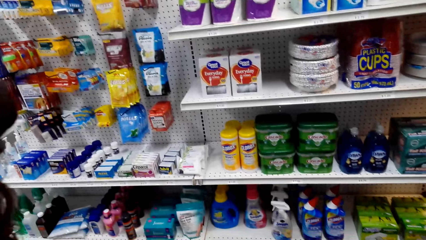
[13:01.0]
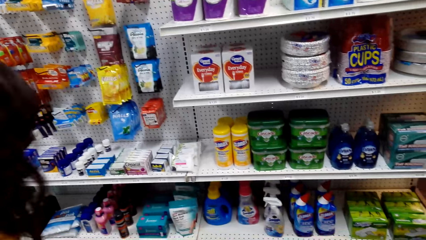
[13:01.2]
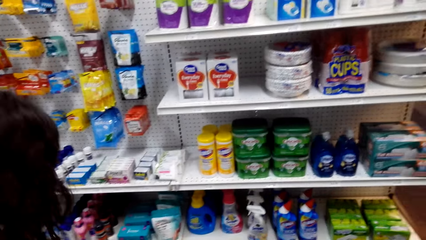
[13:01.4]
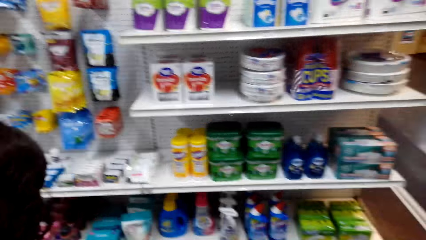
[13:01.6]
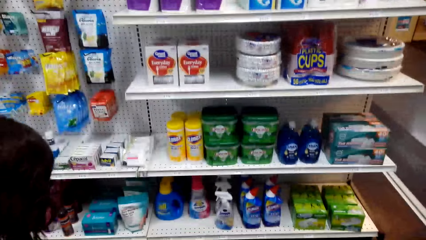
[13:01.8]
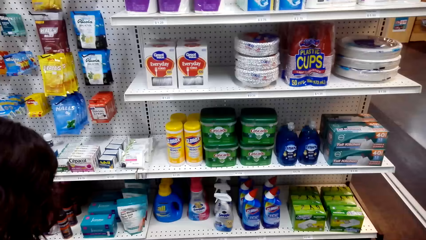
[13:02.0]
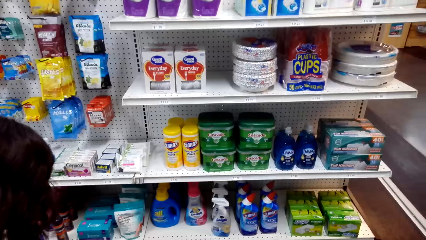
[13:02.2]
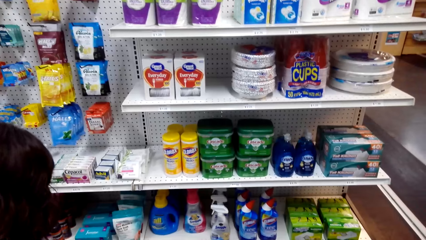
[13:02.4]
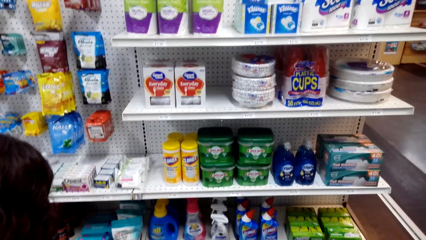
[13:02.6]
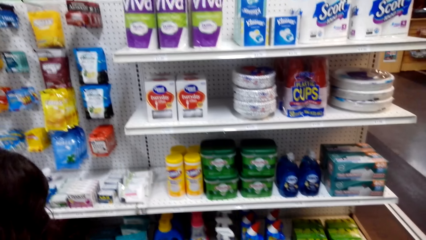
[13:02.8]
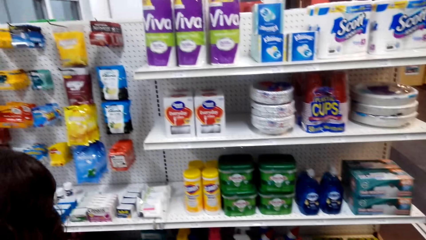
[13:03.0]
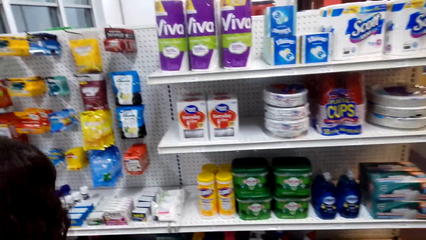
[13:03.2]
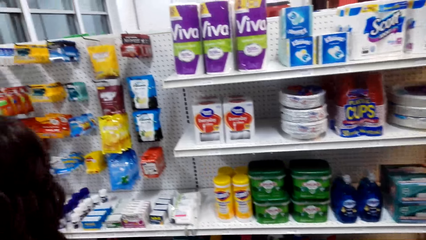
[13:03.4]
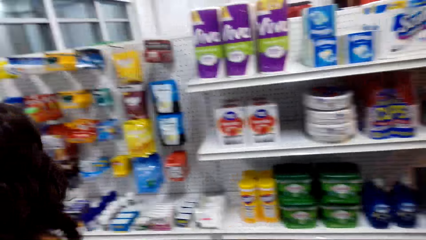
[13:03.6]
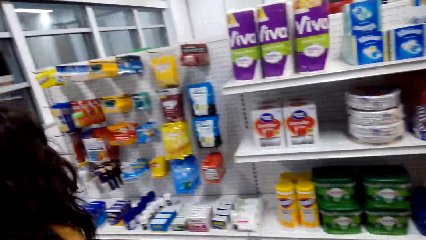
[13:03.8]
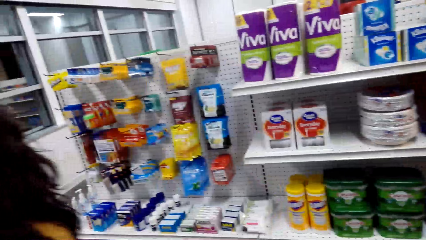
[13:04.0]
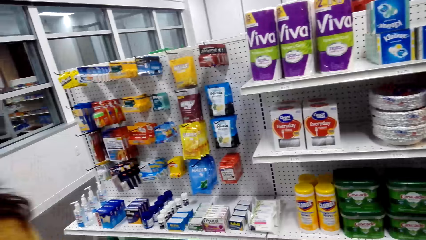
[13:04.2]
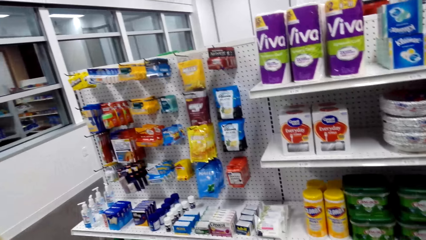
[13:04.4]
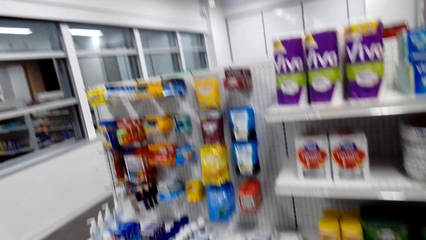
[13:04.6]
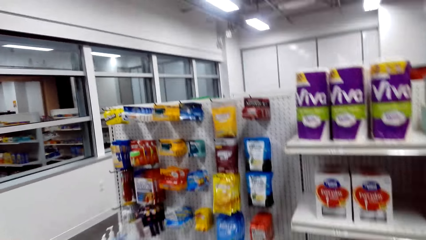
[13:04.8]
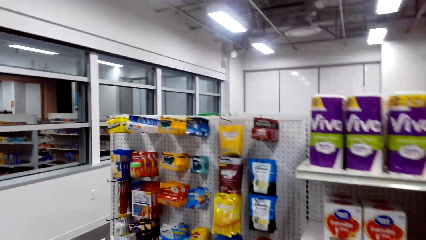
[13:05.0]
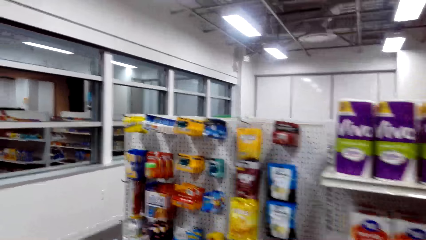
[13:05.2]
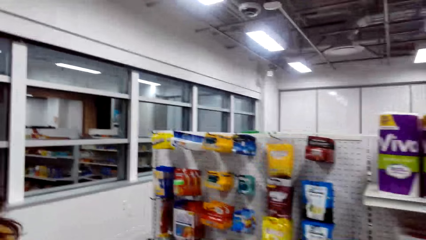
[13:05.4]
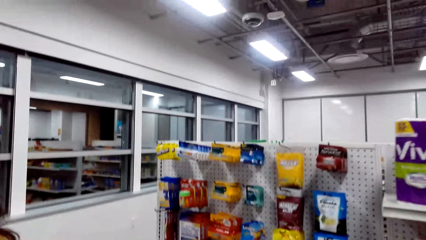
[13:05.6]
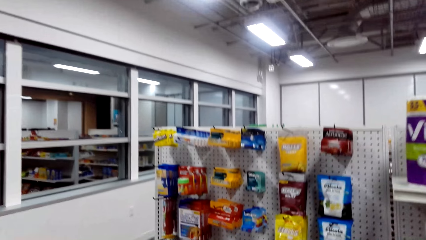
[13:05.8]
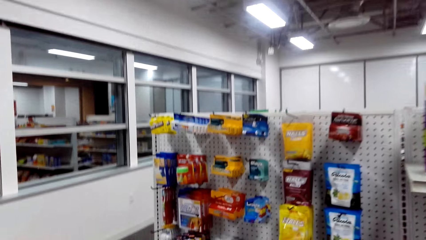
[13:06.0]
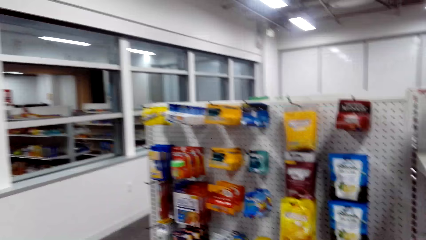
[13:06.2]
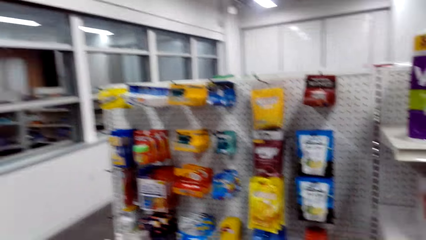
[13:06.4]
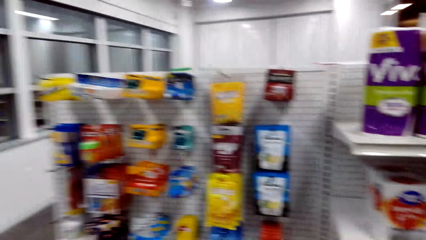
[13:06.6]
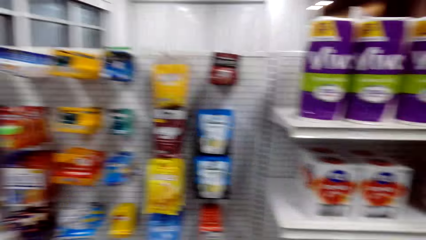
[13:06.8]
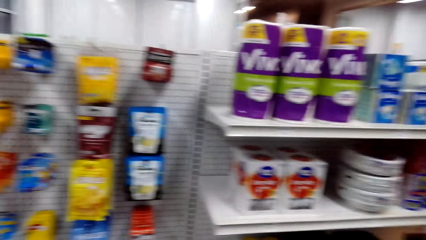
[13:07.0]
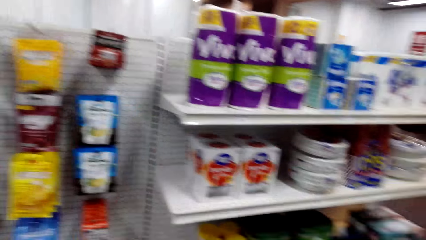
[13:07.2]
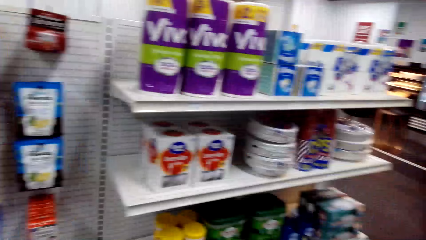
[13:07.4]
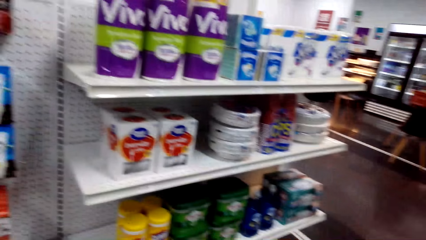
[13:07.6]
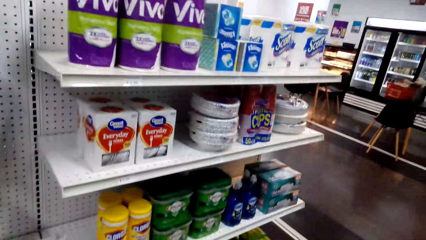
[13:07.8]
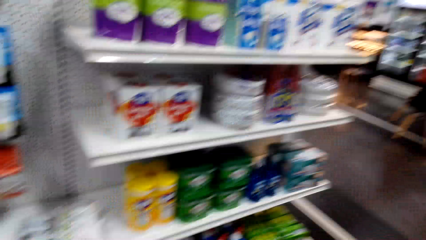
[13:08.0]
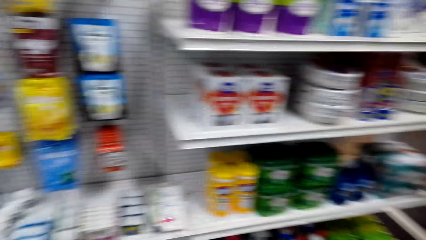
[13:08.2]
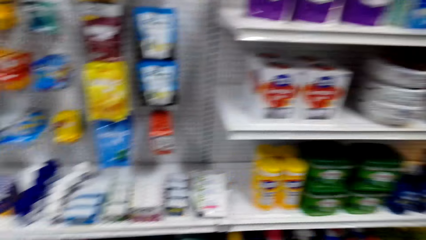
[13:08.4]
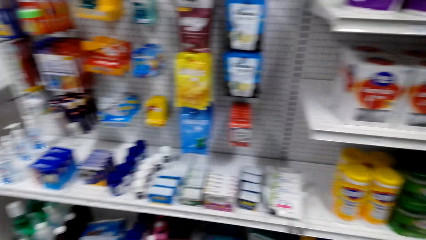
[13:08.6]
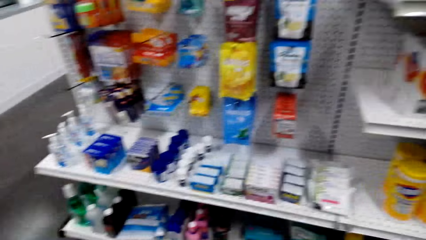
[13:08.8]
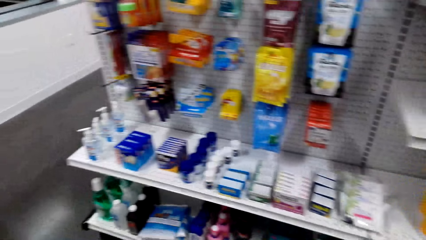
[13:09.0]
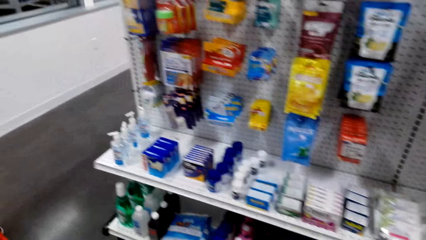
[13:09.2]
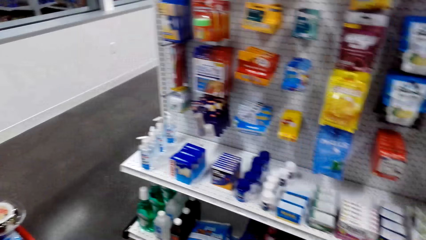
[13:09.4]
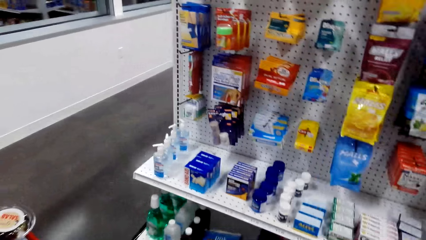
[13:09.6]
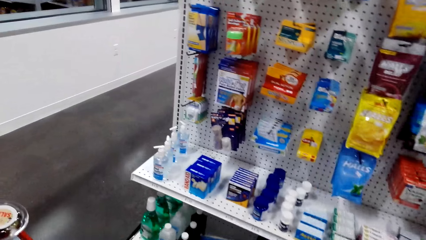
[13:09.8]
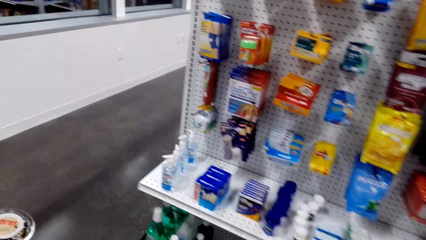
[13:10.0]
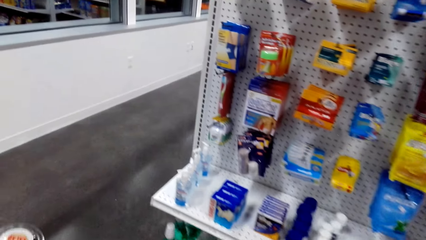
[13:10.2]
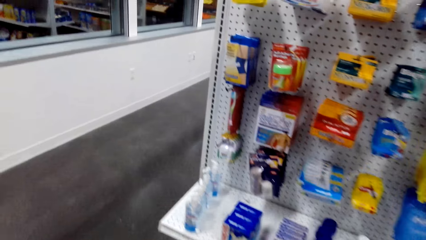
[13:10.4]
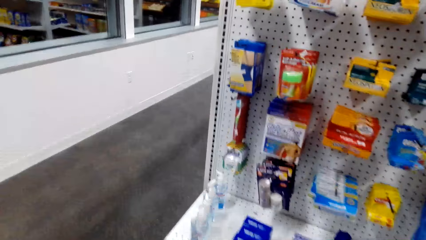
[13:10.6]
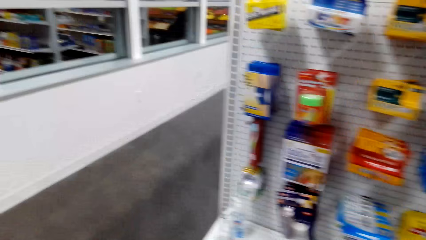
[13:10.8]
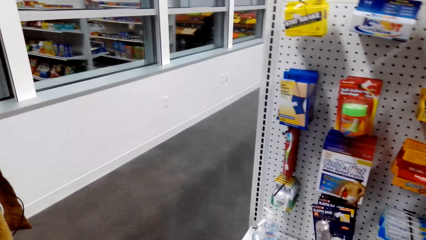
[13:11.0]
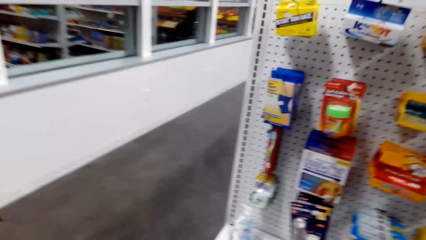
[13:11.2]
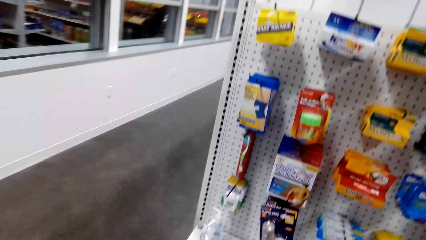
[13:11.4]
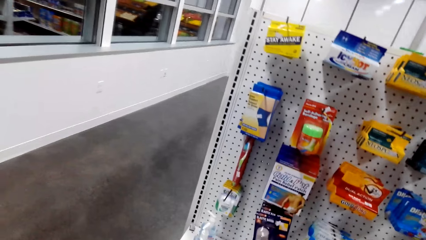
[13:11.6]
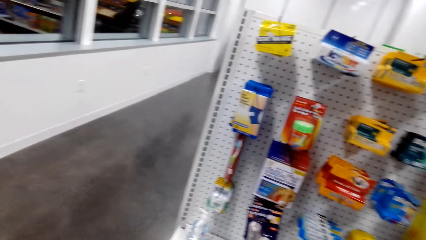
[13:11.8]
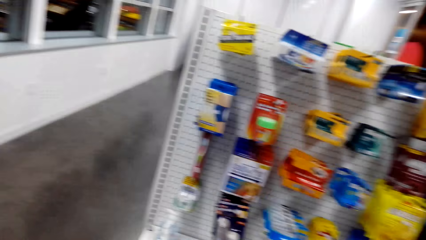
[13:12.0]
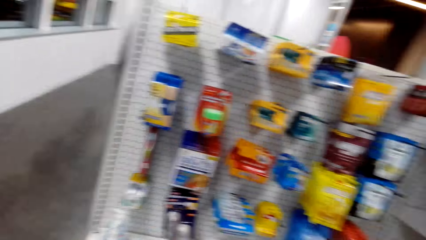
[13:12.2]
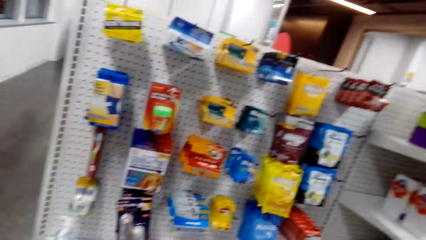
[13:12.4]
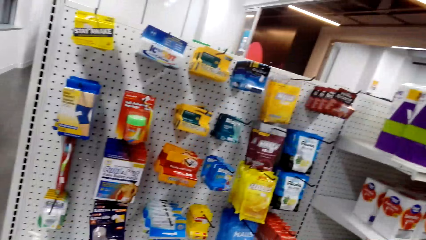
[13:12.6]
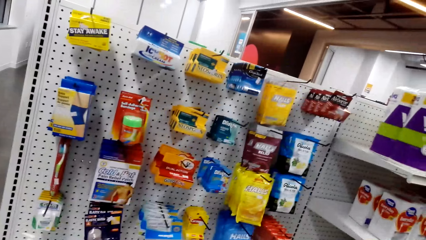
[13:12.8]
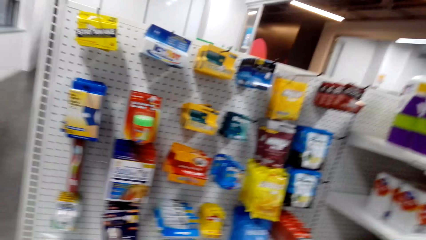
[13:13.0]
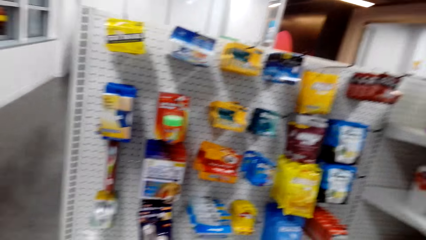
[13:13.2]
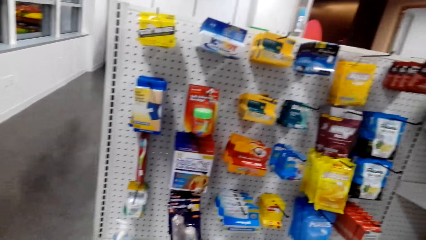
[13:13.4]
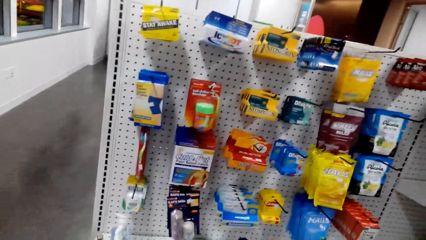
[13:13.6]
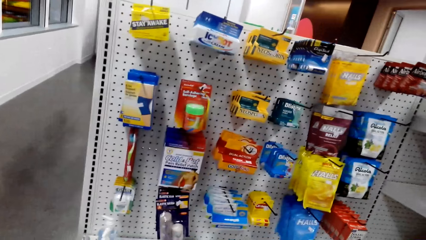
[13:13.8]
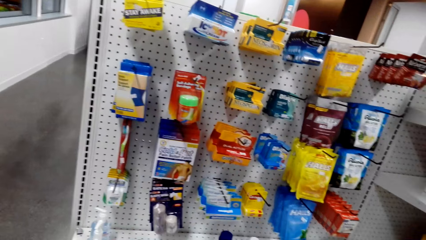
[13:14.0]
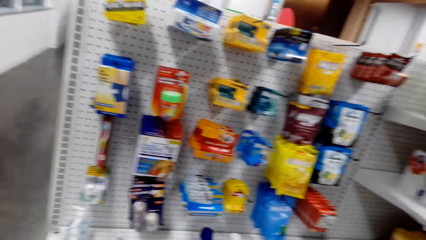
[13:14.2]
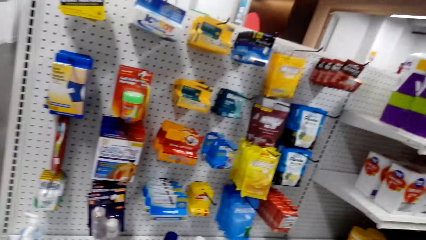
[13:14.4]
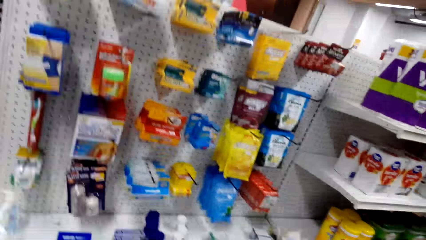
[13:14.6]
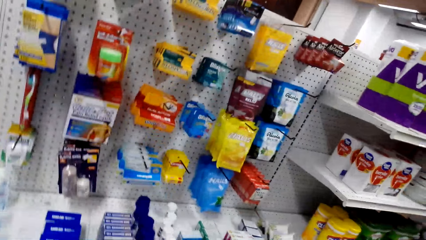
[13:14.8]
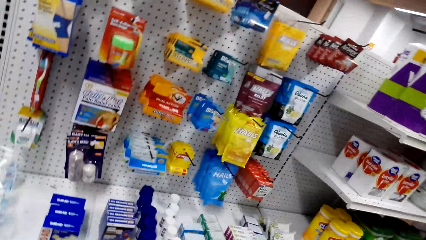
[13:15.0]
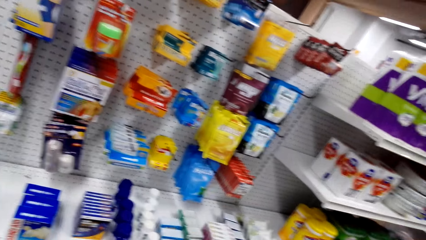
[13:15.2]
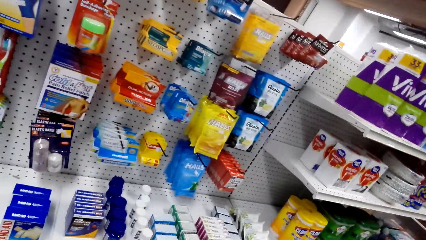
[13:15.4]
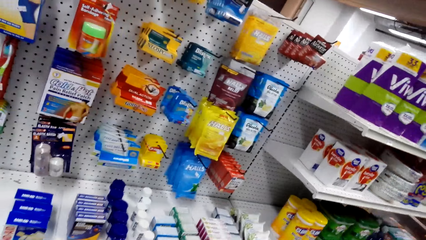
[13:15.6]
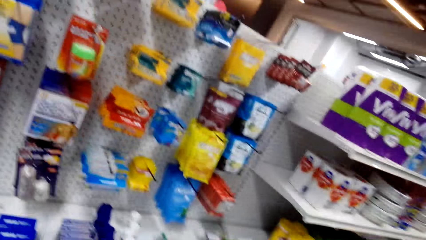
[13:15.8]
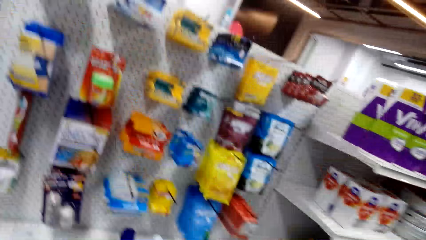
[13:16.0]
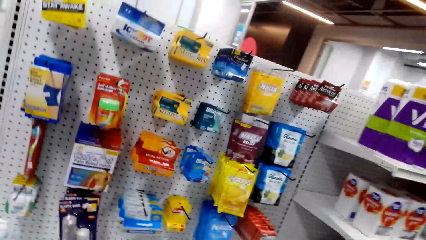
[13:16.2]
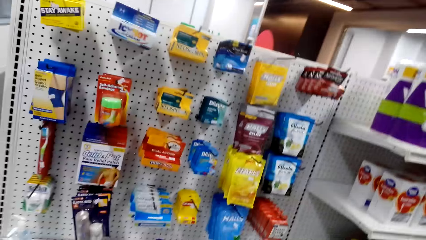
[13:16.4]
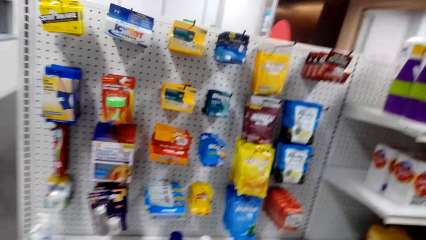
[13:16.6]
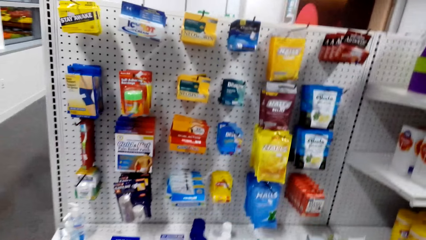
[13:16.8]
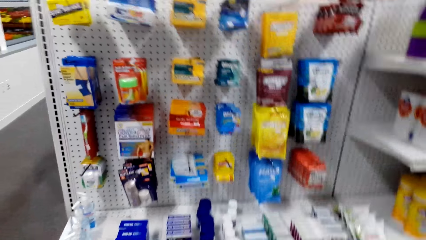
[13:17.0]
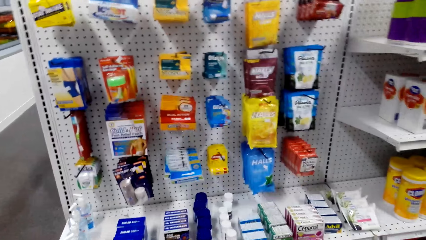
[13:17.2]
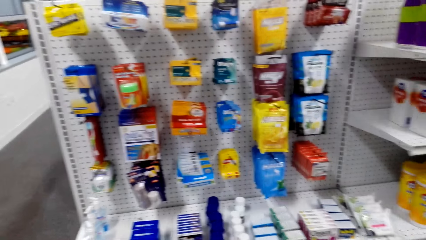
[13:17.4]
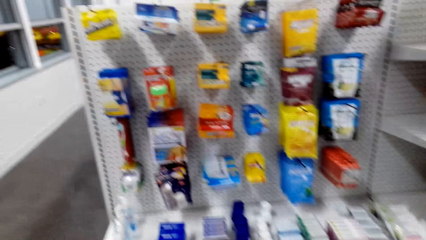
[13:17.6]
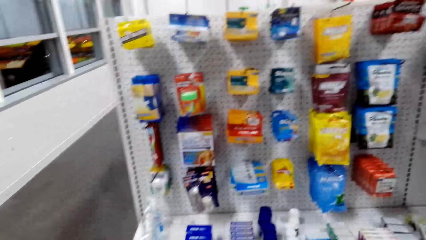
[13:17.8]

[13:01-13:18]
A person talks to the camera wearer. The camera wearer talks to the person. The person talks to the camera wearer. The camera wearer talks to the person. They talk to the person again.
